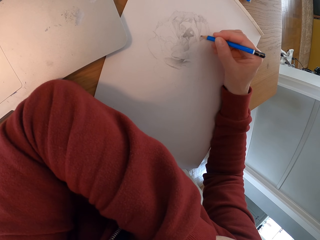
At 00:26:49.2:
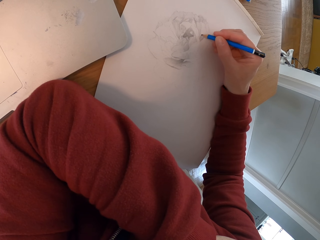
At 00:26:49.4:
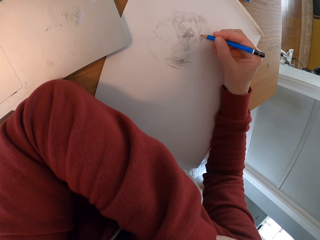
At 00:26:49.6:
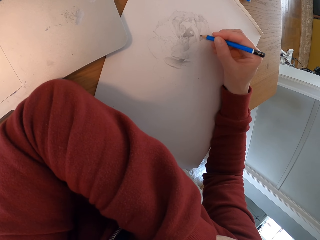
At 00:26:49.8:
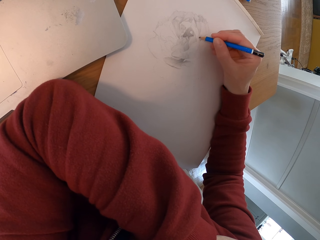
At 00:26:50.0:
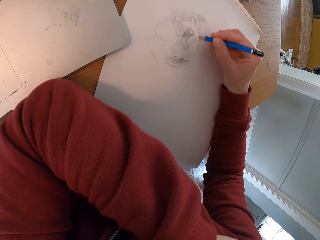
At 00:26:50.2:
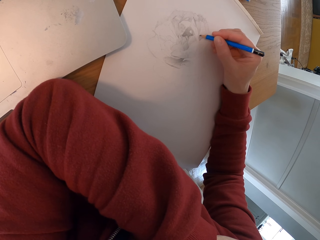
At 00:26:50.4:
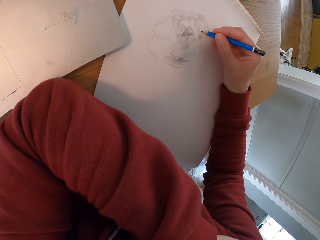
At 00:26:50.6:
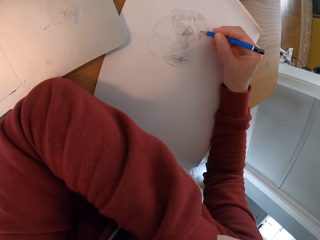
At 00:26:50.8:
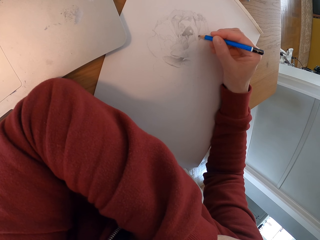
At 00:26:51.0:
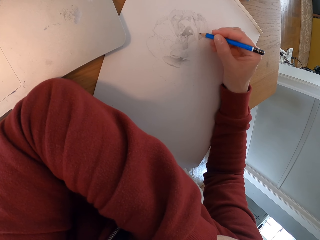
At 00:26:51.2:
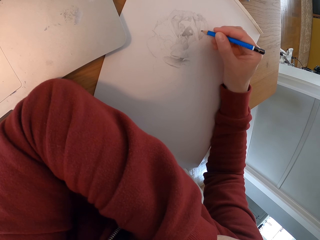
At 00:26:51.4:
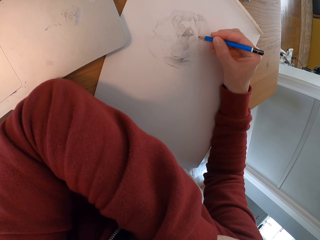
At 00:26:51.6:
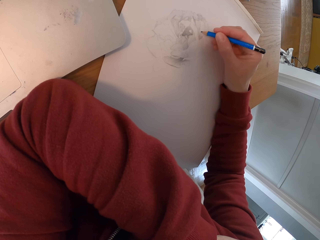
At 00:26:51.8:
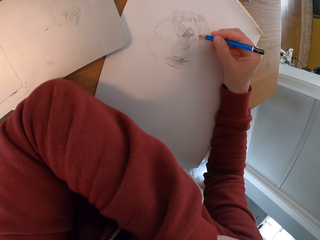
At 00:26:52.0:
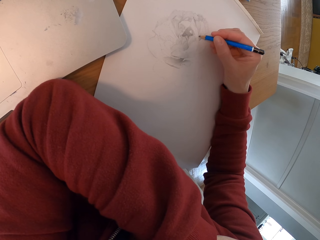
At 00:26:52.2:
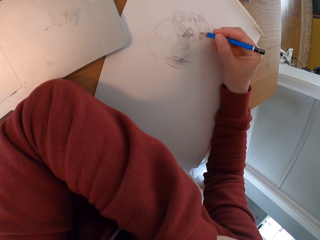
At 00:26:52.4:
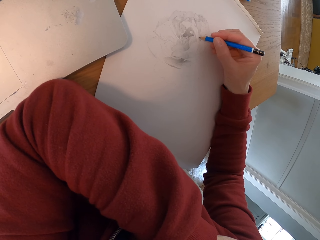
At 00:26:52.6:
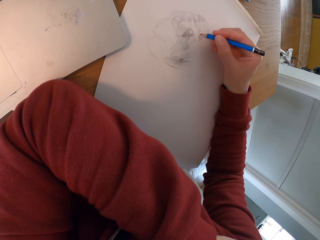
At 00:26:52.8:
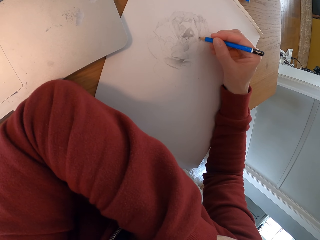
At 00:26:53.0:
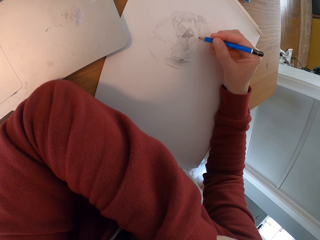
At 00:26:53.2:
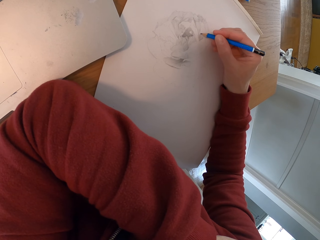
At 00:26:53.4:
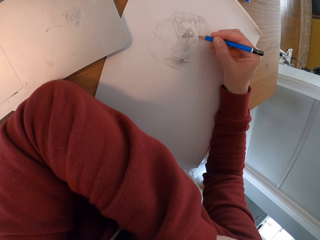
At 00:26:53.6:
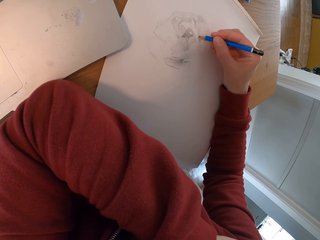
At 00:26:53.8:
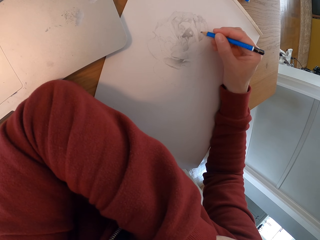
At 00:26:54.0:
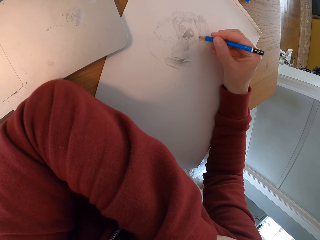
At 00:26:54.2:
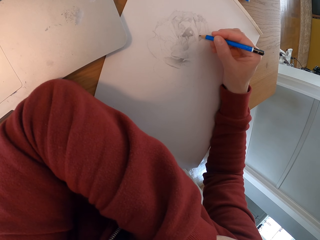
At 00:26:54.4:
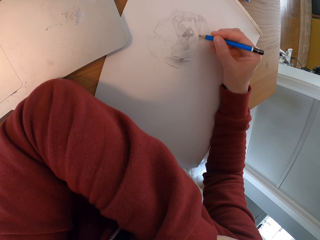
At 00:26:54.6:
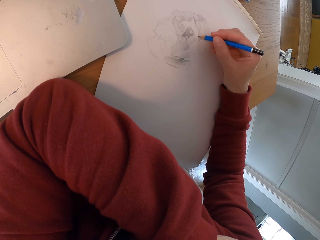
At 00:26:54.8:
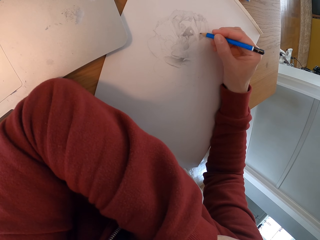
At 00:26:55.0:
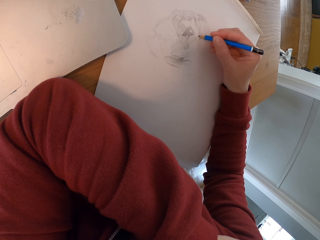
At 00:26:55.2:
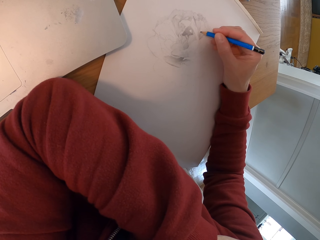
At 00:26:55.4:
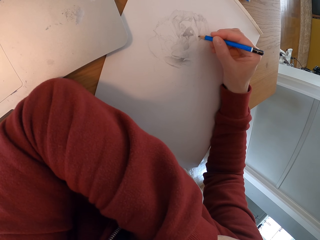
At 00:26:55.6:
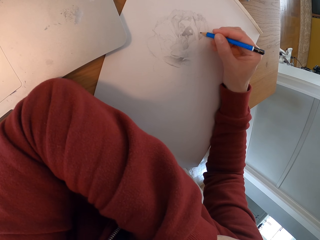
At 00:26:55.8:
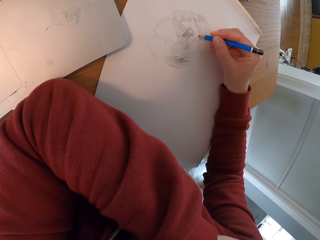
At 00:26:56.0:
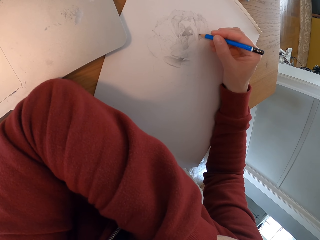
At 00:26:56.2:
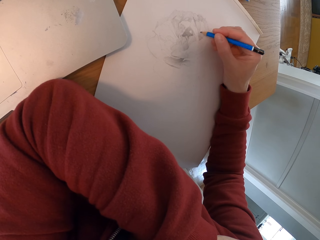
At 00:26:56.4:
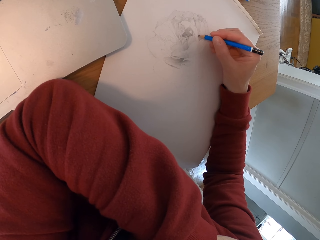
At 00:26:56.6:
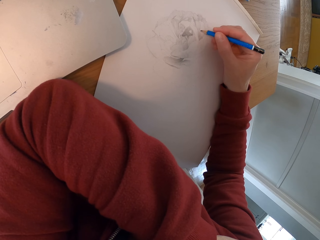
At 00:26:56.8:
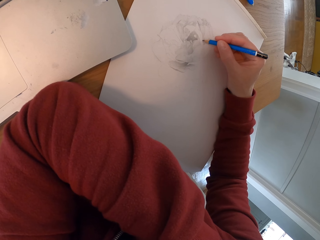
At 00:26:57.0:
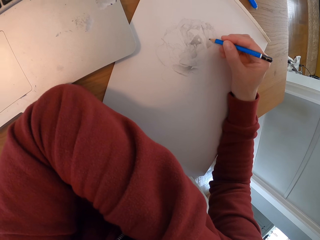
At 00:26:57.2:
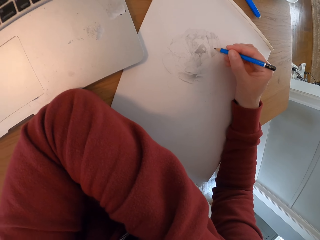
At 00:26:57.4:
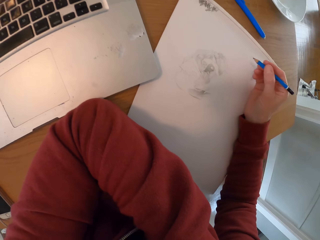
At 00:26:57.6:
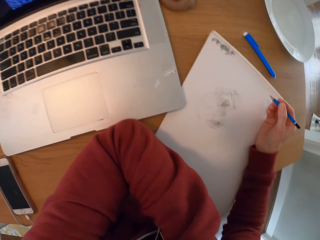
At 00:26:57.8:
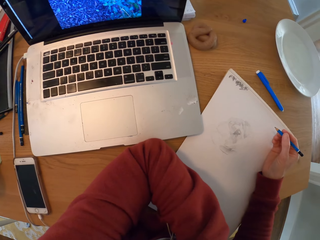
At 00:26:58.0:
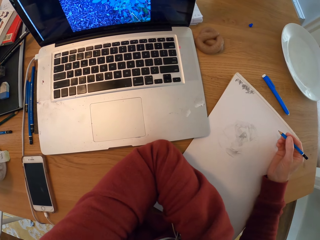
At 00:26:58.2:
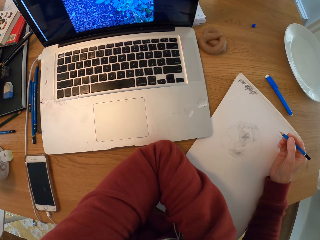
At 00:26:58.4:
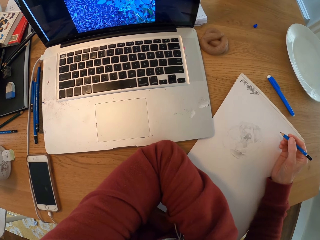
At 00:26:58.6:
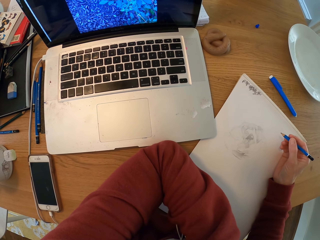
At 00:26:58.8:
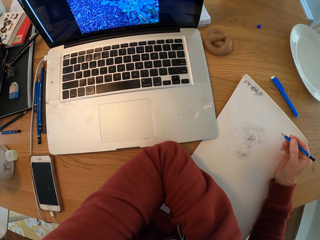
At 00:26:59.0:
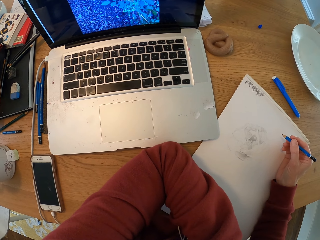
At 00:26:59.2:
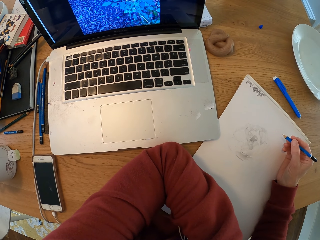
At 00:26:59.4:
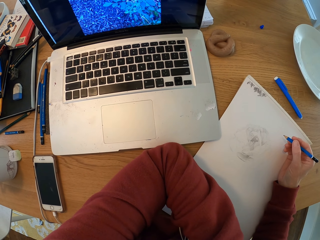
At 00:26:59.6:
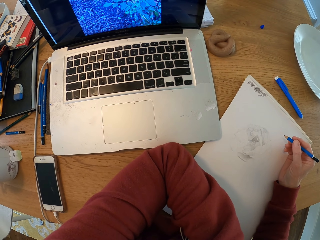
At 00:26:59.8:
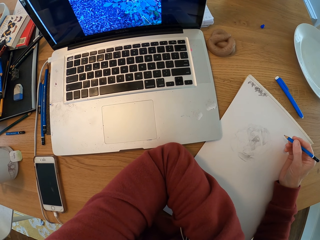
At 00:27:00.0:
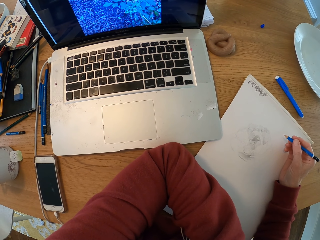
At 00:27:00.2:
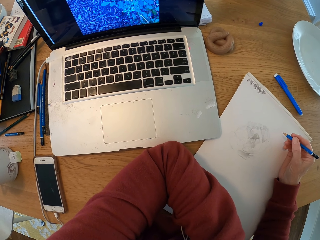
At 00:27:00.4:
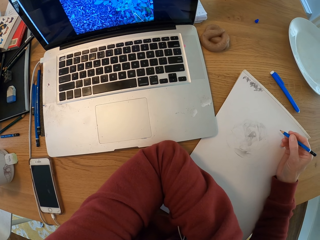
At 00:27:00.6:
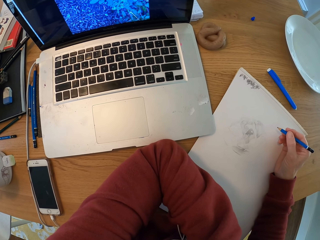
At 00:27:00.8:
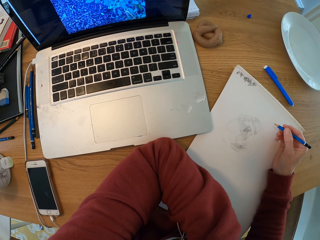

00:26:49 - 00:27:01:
The camera wearer turns around the room. They check the laptop.

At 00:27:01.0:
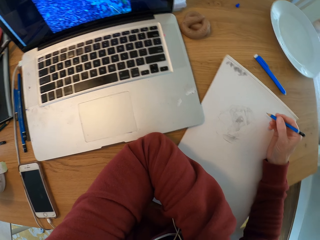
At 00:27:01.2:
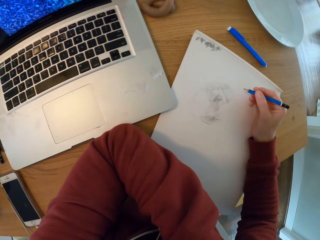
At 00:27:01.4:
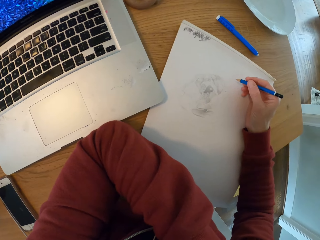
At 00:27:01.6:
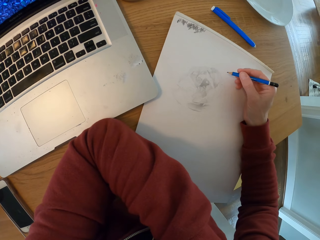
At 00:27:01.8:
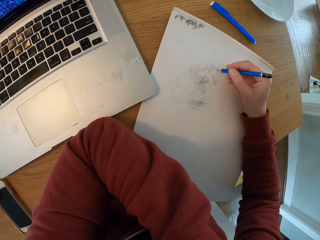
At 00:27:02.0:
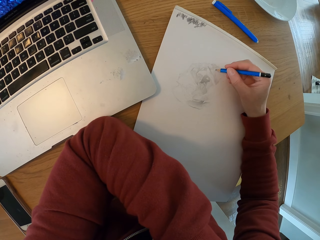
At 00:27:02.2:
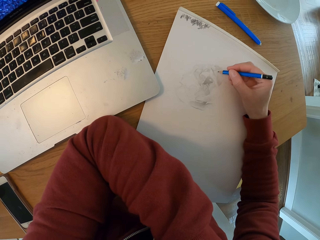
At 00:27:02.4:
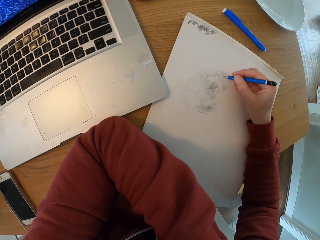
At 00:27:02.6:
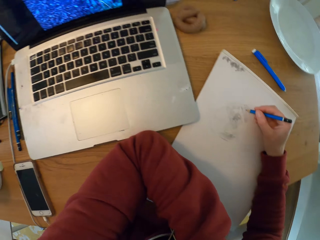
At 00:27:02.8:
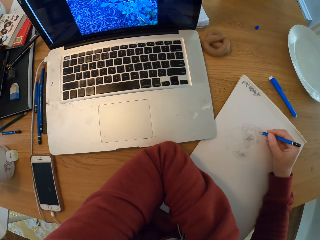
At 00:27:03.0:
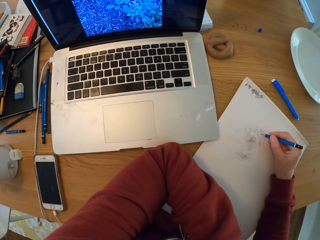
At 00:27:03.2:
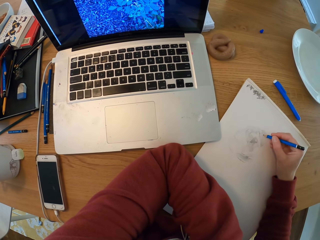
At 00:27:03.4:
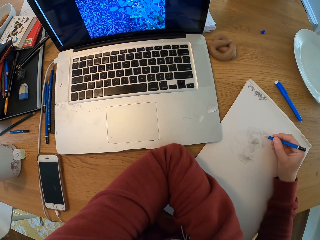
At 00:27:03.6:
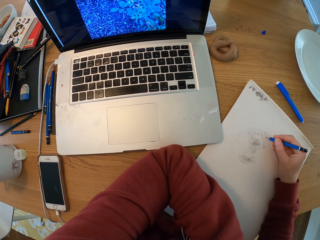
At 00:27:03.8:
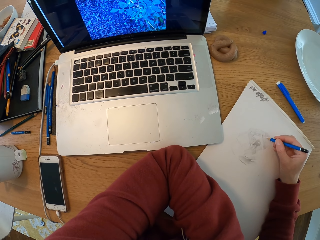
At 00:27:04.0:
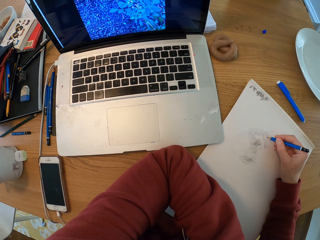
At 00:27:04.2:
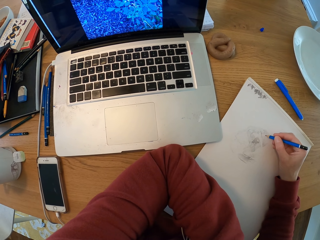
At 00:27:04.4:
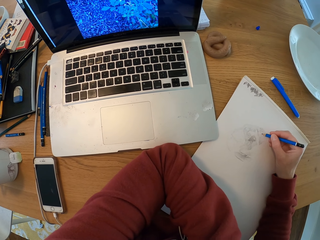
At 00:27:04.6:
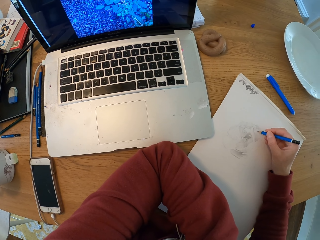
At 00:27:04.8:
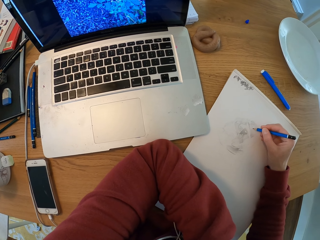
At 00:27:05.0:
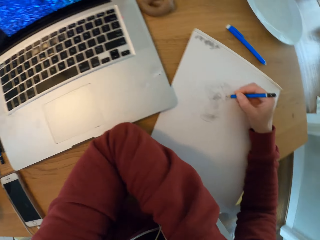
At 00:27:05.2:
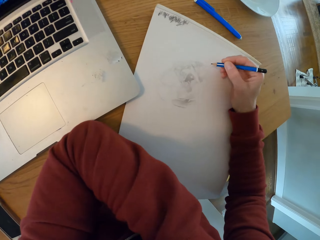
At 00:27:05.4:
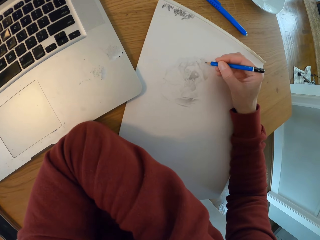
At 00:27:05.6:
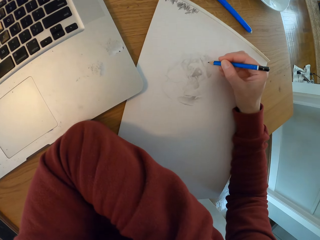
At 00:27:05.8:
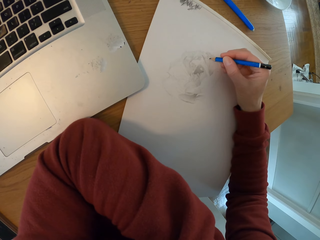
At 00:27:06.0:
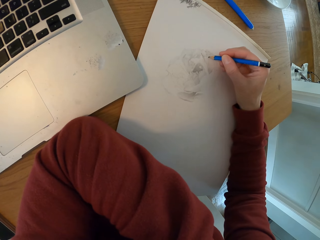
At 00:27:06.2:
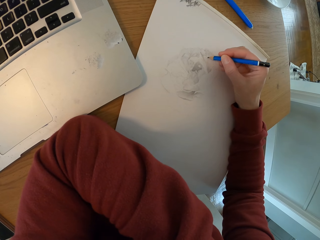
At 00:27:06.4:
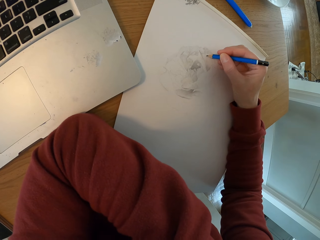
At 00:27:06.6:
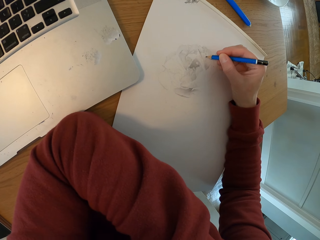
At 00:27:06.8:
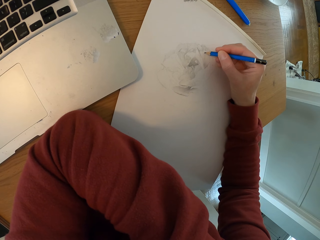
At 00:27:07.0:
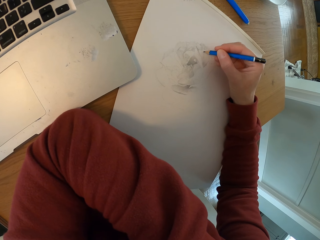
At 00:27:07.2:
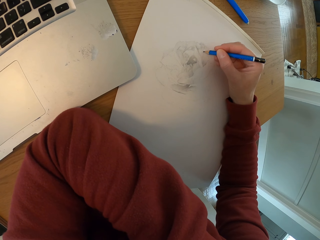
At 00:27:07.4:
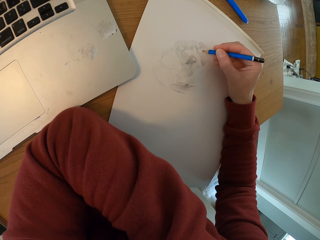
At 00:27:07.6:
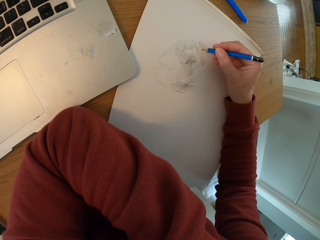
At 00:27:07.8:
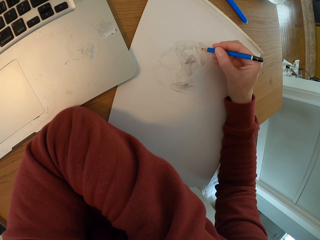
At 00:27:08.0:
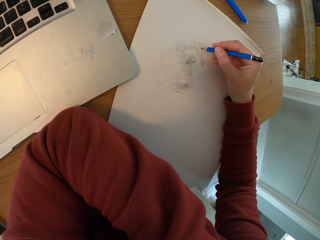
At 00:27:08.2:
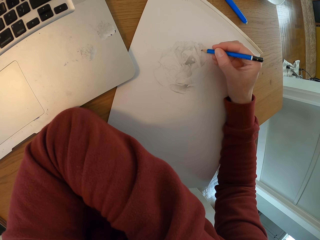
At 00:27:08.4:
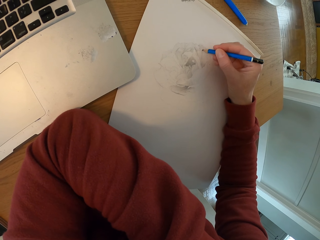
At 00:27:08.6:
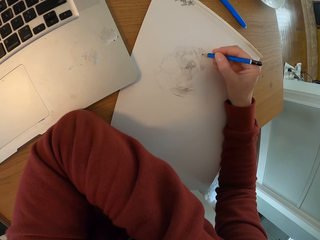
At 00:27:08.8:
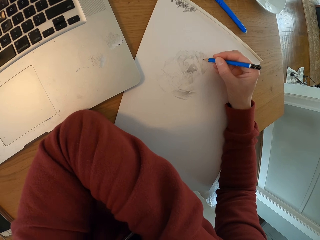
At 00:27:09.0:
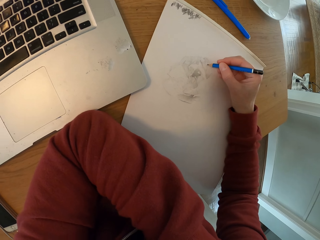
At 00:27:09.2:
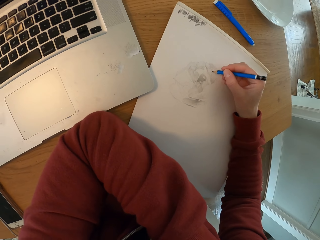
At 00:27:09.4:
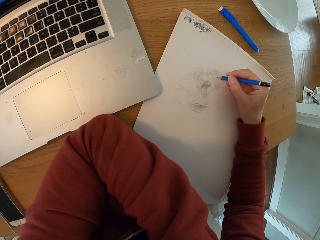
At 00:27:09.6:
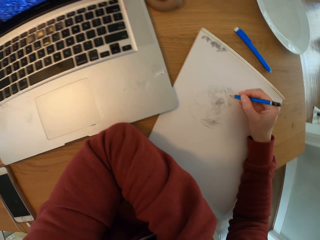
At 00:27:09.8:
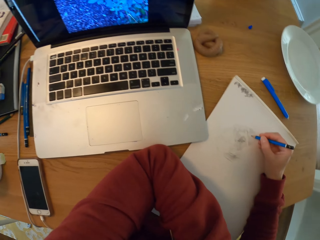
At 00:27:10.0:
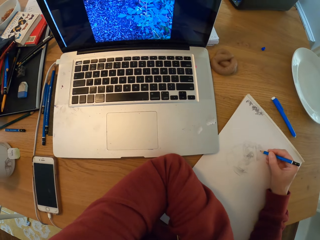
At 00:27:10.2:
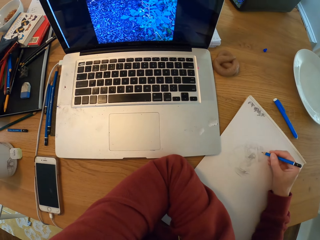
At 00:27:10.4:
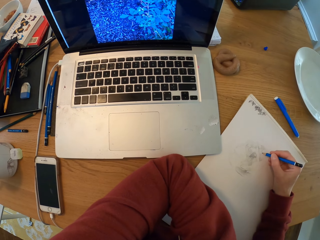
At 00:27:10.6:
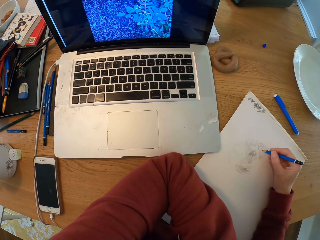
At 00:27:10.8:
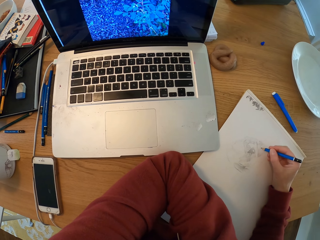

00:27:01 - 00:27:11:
The camera wearer draws with a pencil on the drawing board. They check the laptop. They draw with a pencil on the drawing board. They draw again. They check the laptop.
